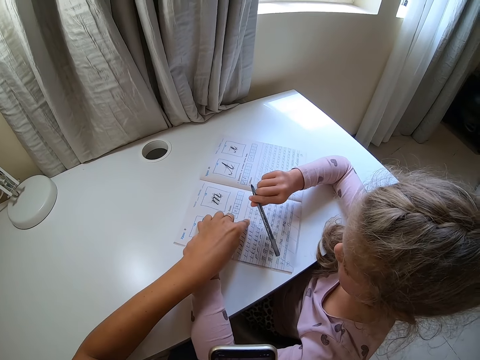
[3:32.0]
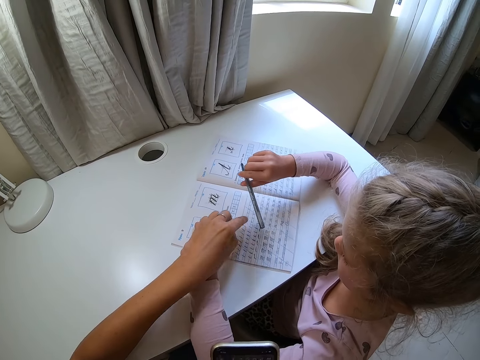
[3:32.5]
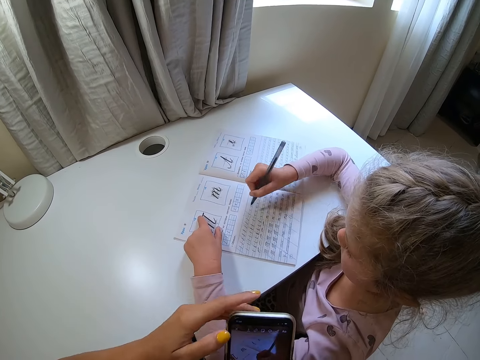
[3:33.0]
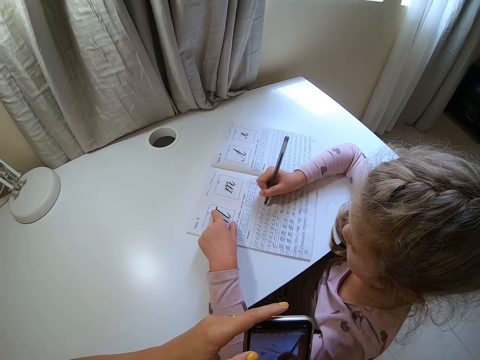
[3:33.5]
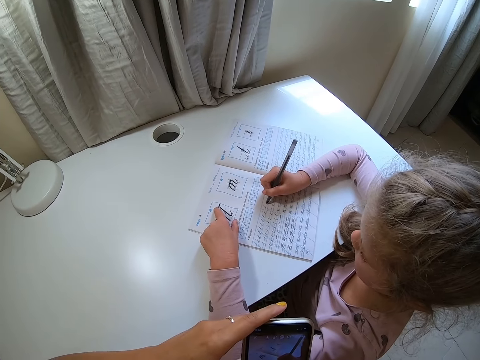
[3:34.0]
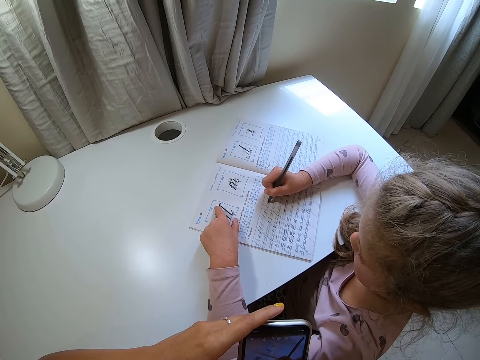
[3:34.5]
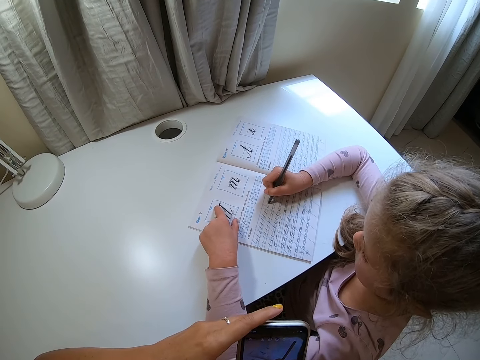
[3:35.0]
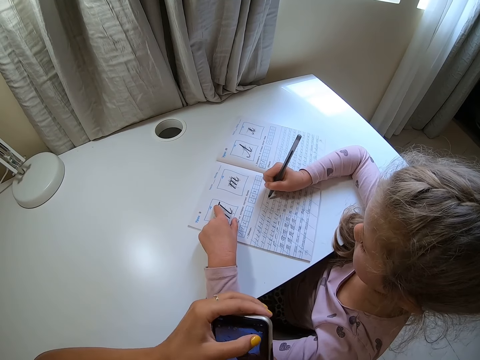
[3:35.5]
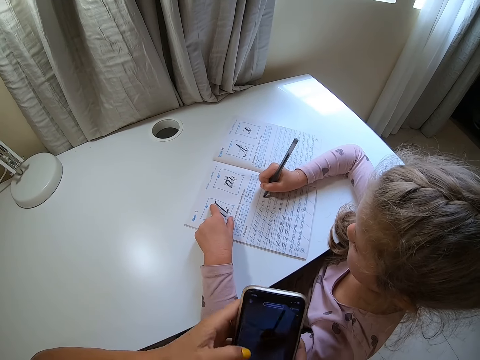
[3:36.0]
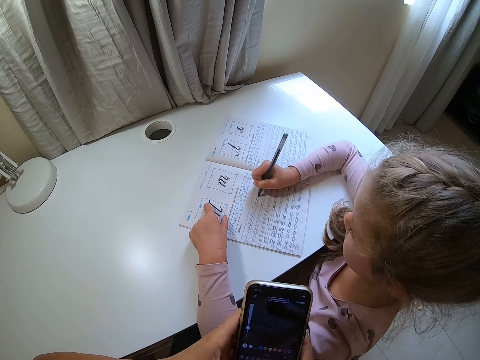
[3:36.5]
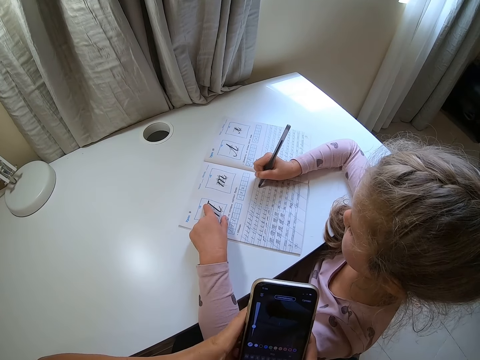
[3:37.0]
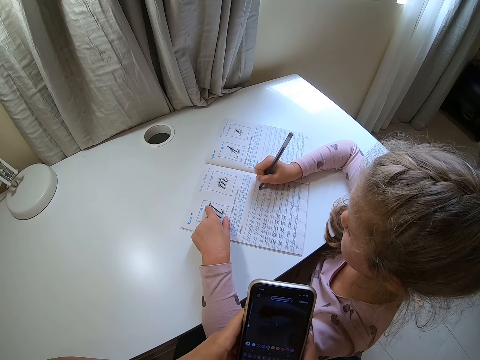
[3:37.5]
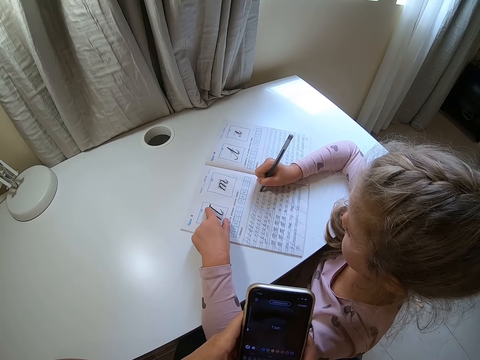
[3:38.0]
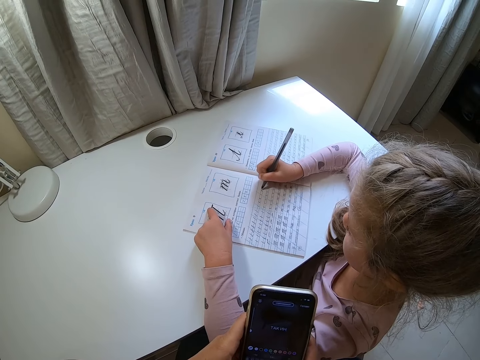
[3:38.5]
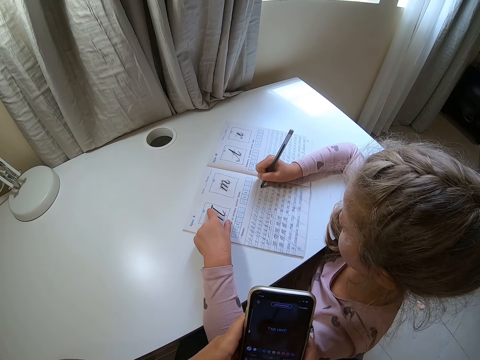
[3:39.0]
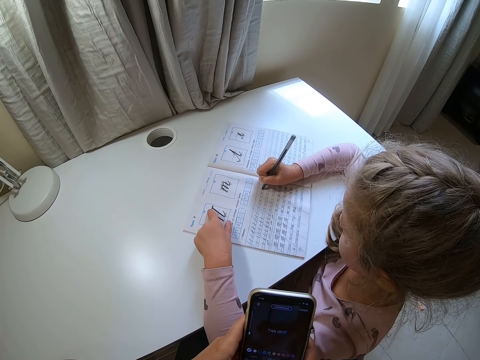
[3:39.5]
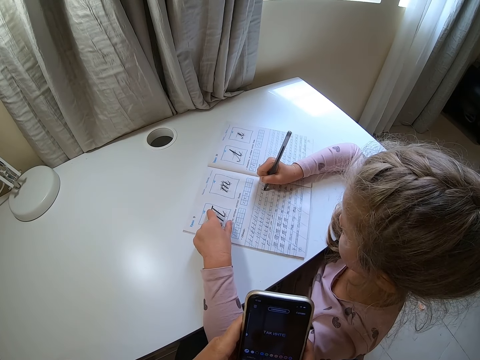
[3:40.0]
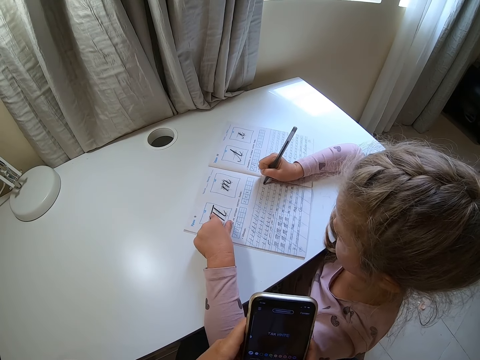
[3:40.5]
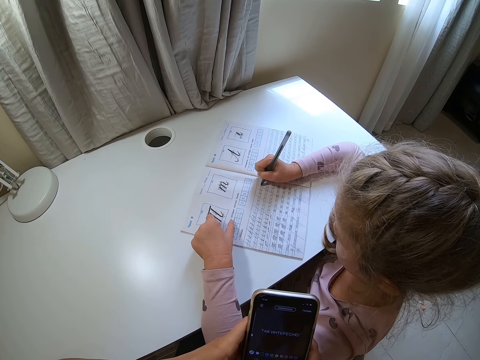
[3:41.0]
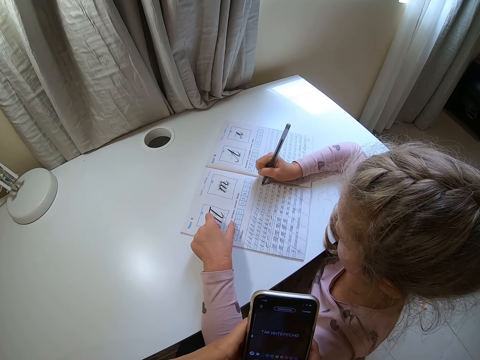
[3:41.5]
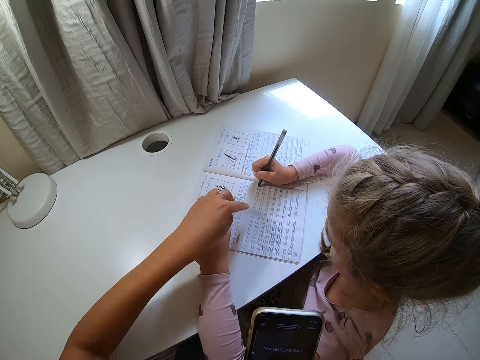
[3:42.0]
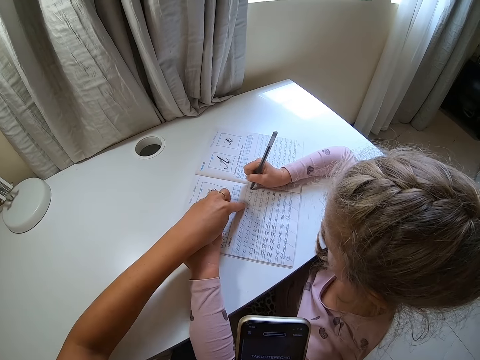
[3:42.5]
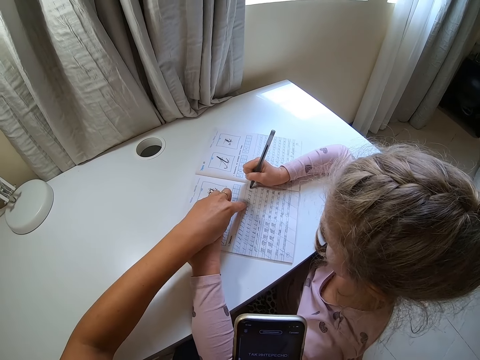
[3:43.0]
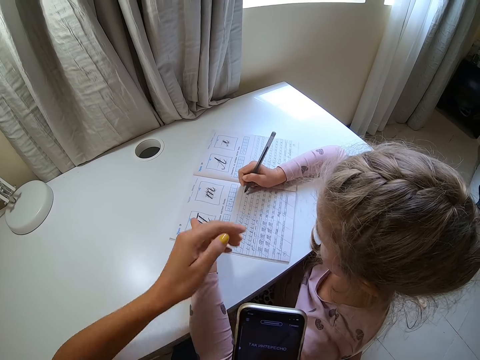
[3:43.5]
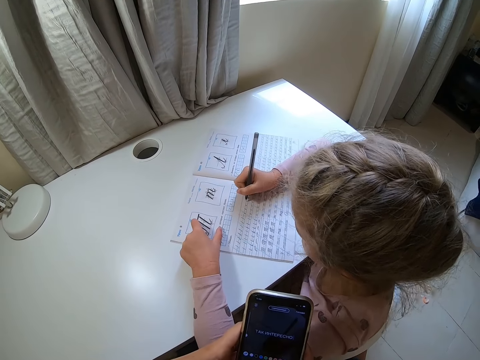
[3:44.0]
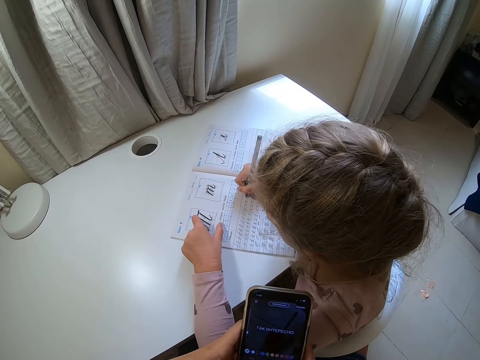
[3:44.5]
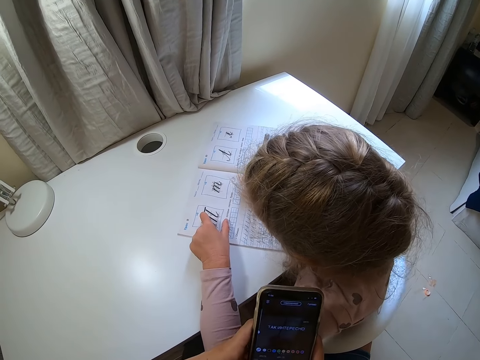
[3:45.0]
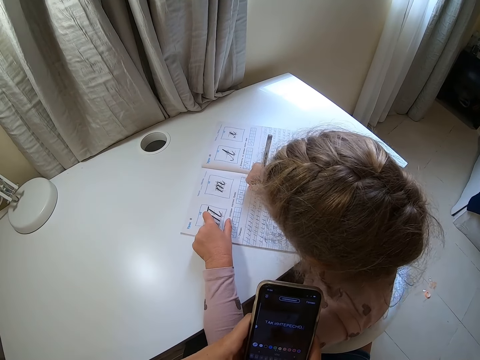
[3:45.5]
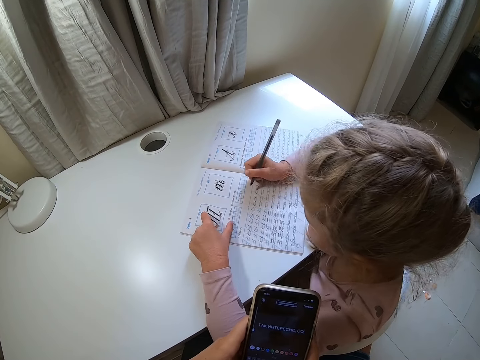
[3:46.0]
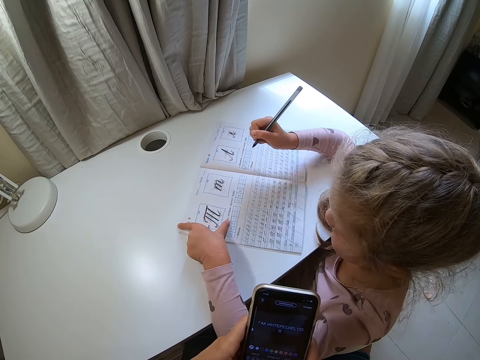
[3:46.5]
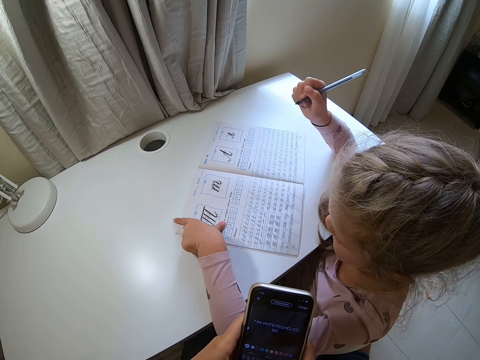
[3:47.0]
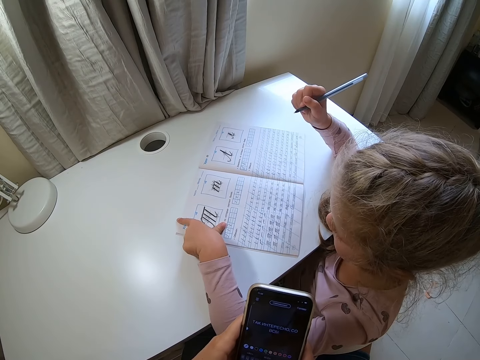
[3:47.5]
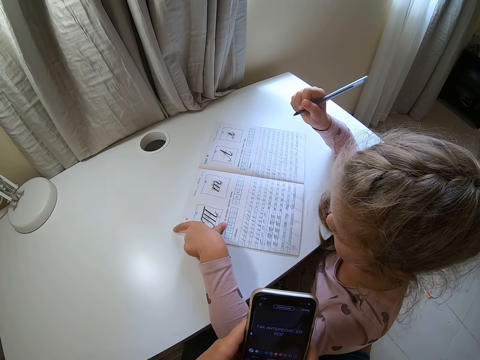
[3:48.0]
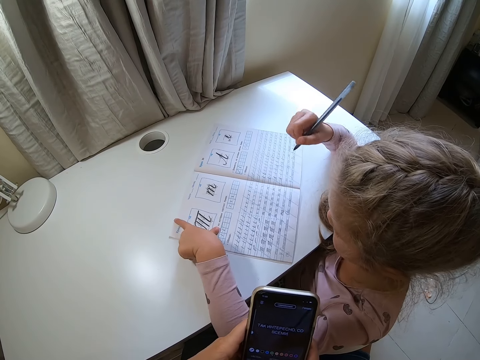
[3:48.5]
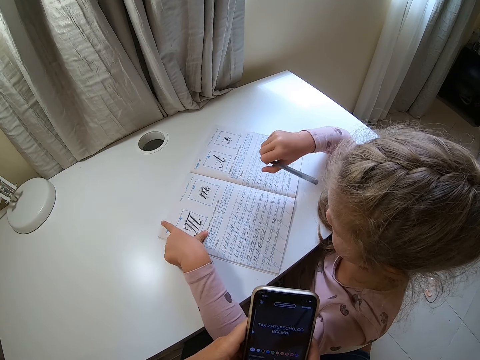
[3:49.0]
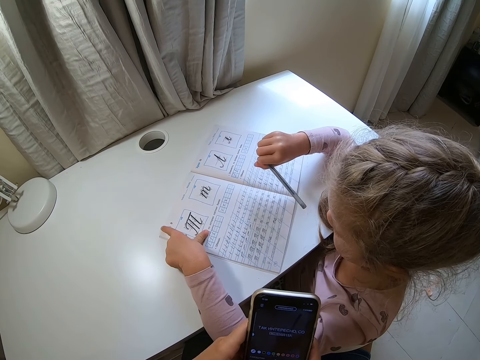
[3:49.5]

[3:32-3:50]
A child lifts a pen. The camera wearer points at a book. They touch the book. They hold a phone. The child writes on the book. The camera wearer taps the phone. They type on the phone. They point at the book. They touch the book. They hold the phone. They type on the phone. The child lifts the pen.

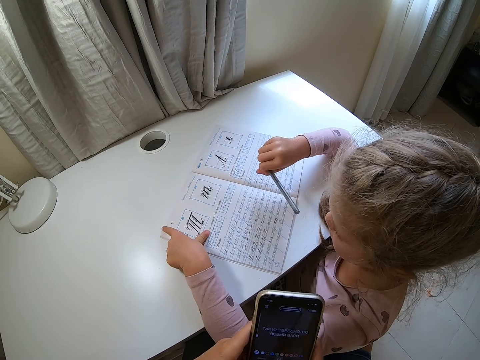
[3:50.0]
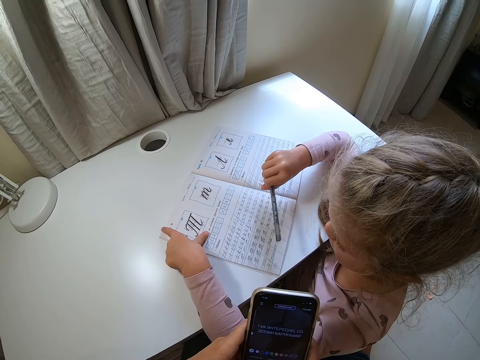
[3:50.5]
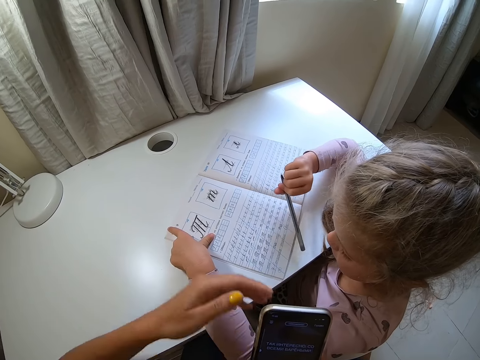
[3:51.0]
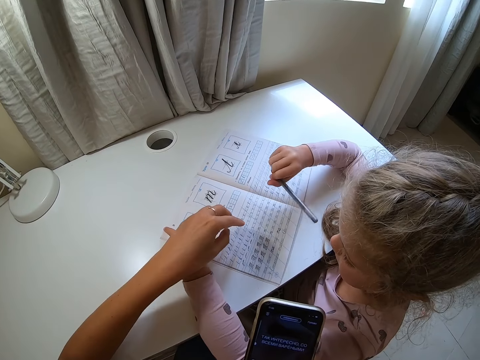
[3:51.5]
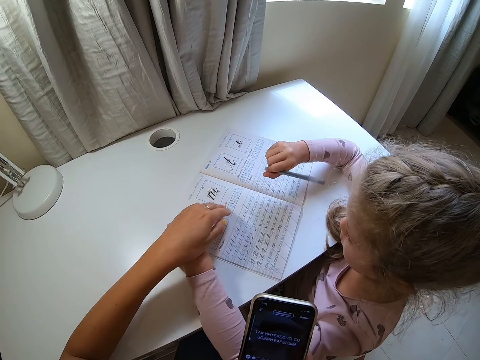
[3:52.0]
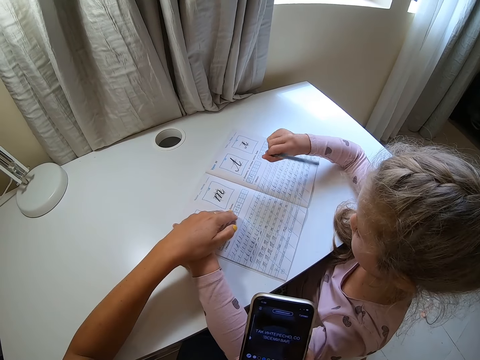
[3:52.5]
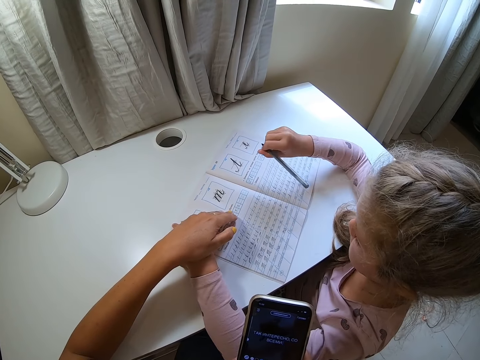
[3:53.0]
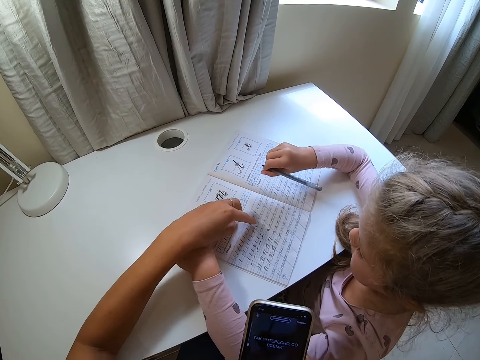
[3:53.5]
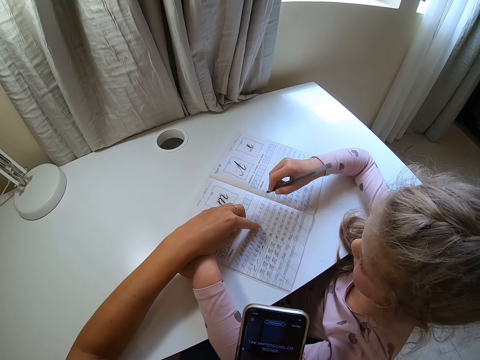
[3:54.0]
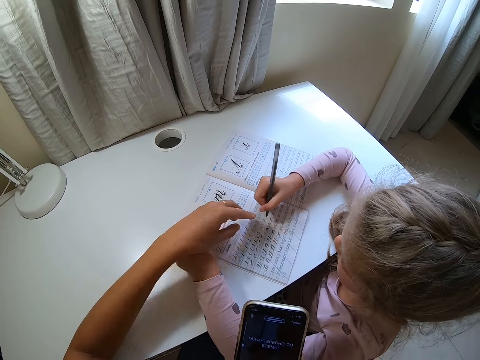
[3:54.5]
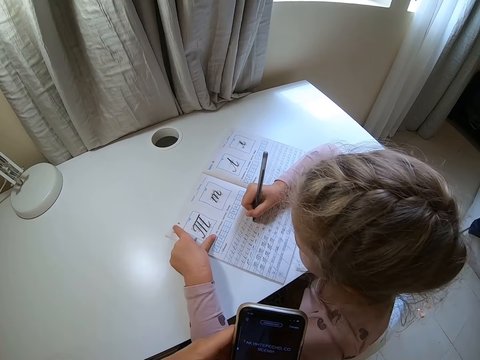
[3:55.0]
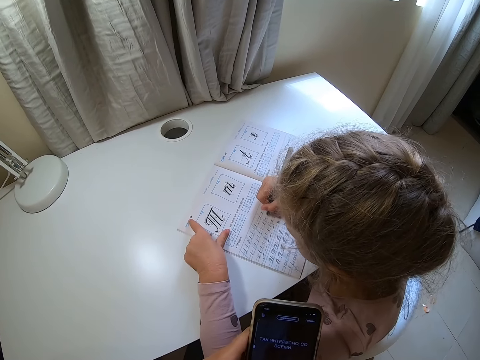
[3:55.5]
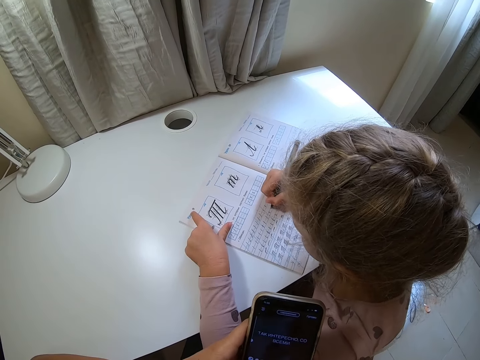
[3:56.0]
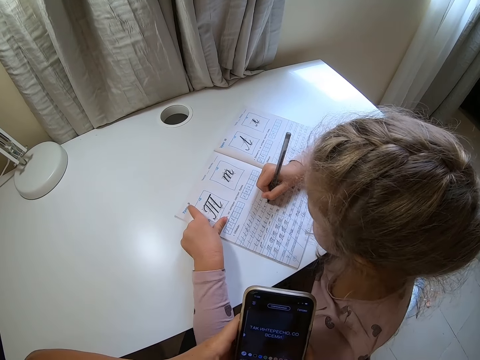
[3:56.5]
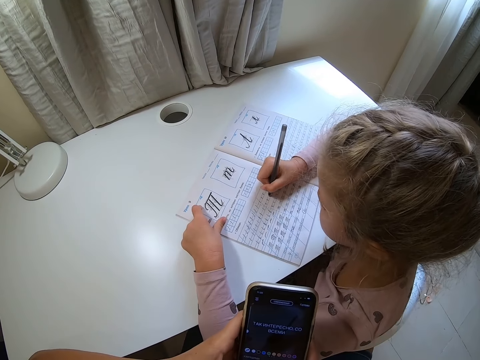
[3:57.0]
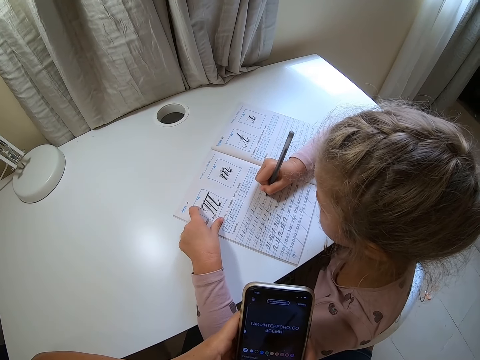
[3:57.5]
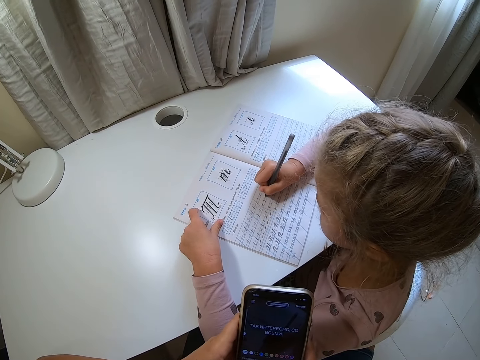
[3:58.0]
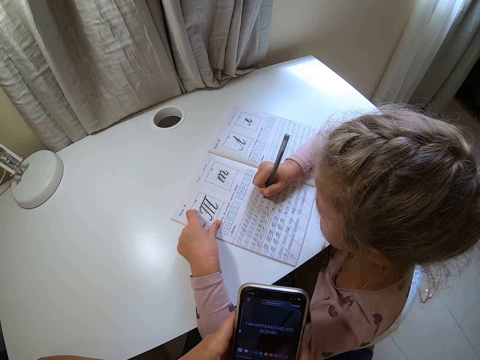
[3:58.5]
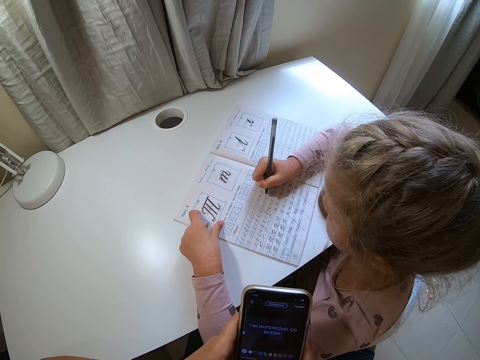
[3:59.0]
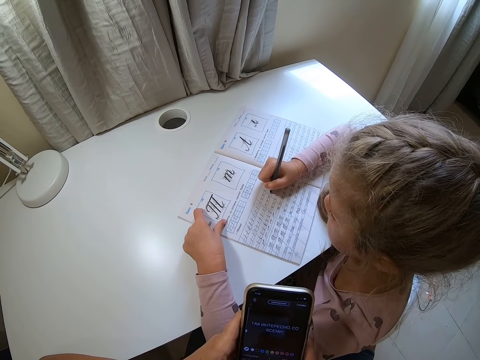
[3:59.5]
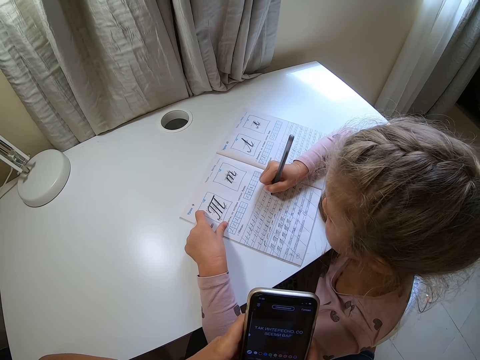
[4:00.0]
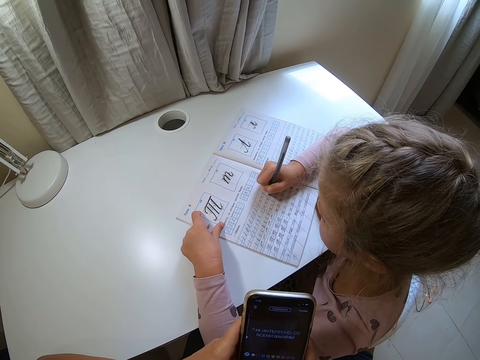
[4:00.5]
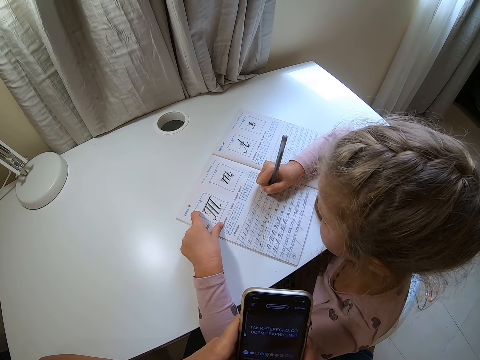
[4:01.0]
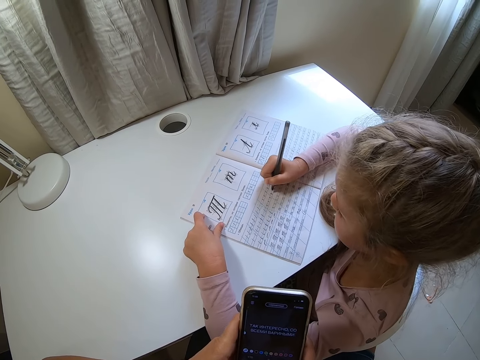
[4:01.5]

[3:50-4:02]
The camera wearer moves a hand. They touch the book. A child shakes a pen. The camera wearer holds the book. They point at the book. They hold a phone. The child writes on the book. The camera wearer operates the phone.
